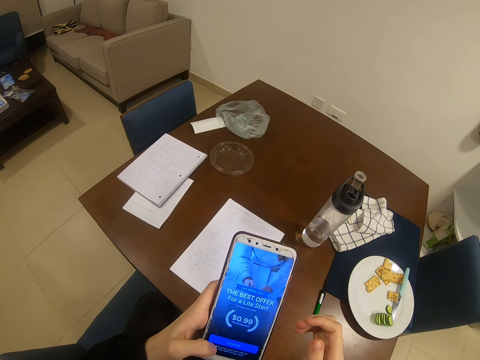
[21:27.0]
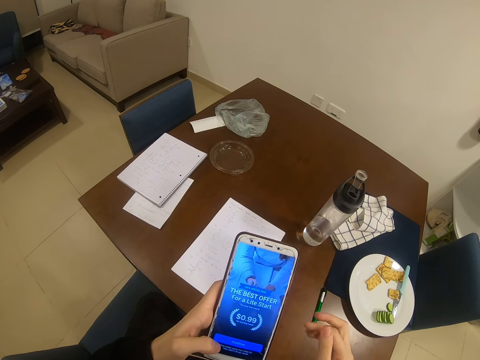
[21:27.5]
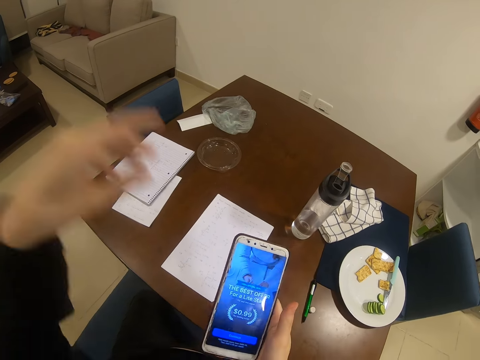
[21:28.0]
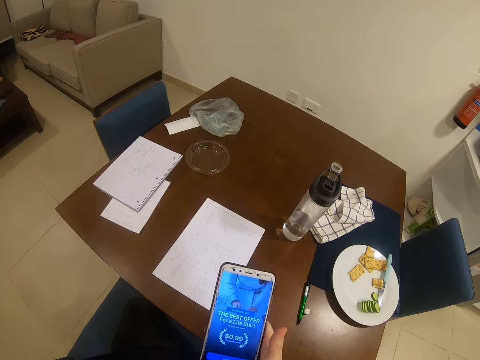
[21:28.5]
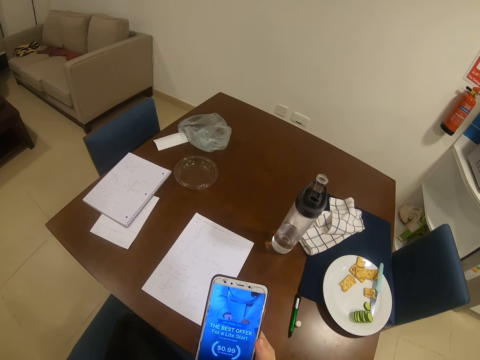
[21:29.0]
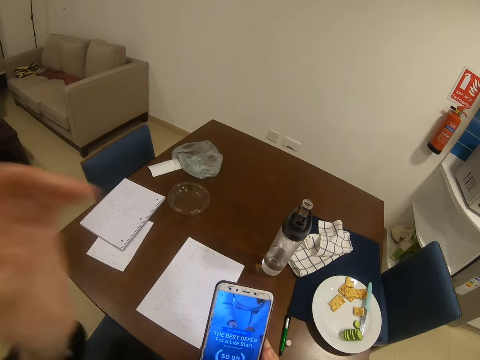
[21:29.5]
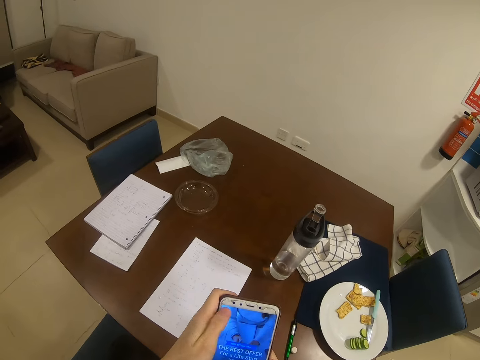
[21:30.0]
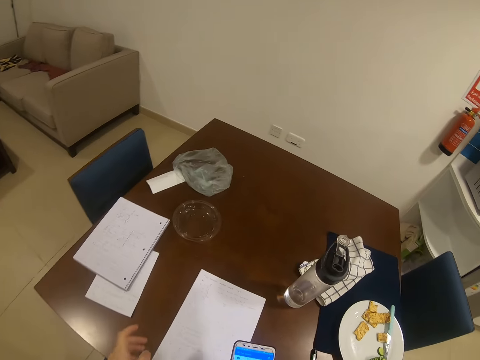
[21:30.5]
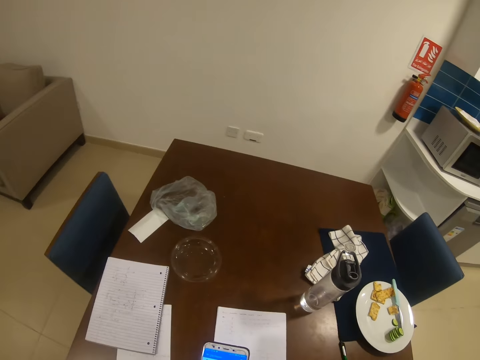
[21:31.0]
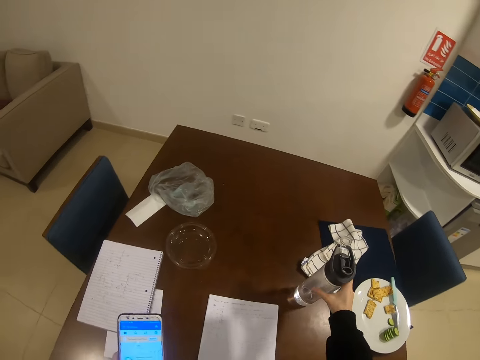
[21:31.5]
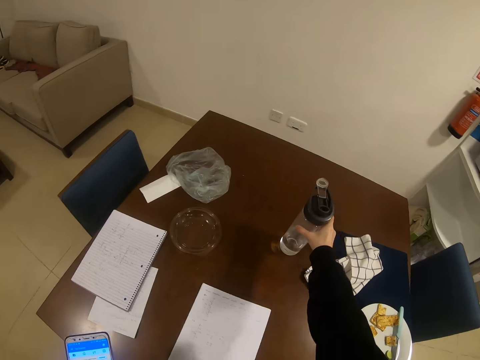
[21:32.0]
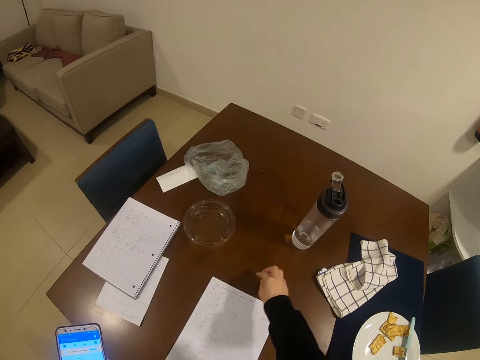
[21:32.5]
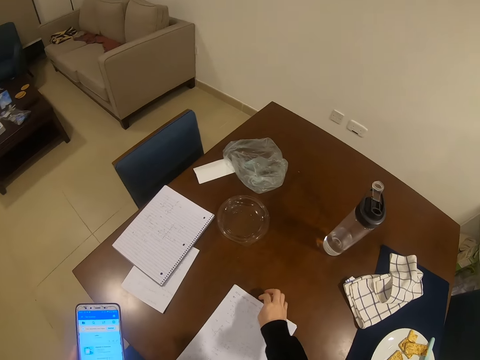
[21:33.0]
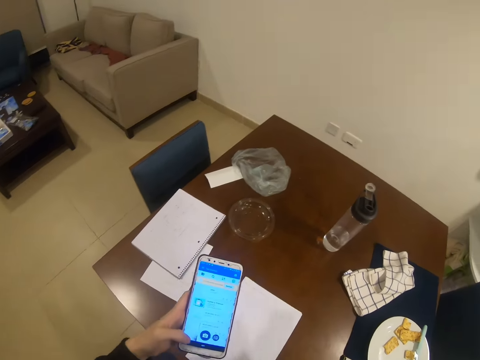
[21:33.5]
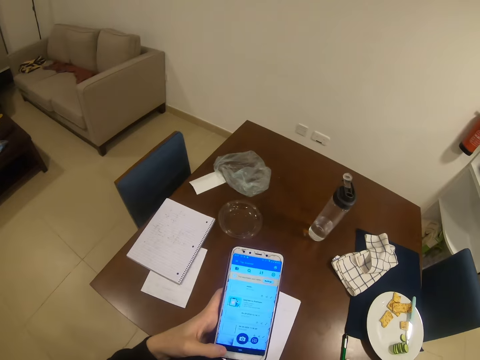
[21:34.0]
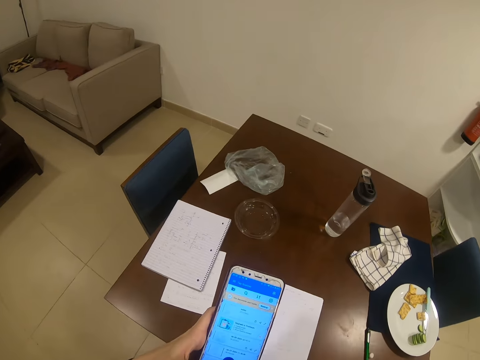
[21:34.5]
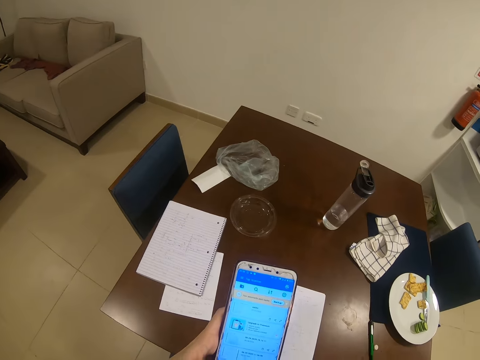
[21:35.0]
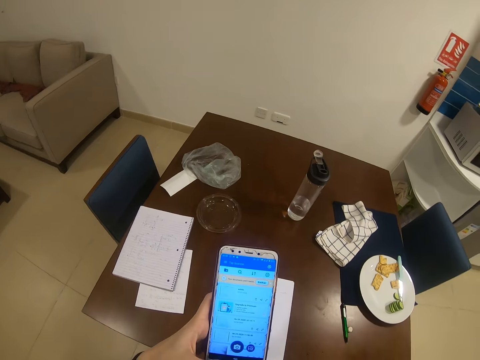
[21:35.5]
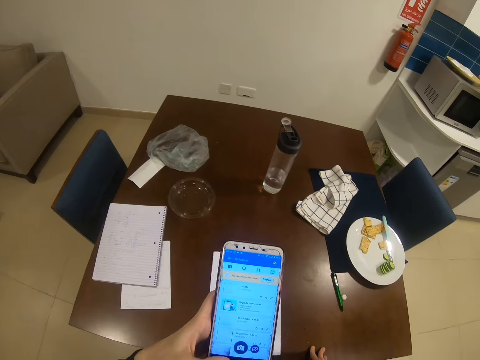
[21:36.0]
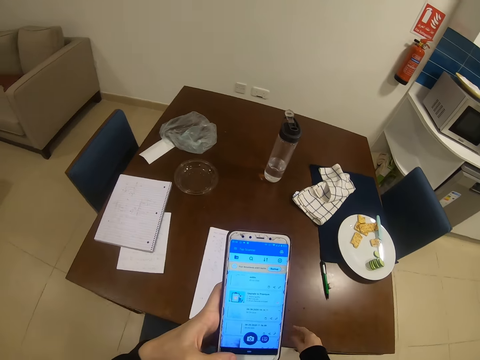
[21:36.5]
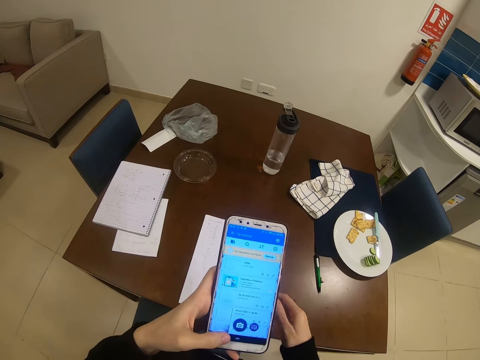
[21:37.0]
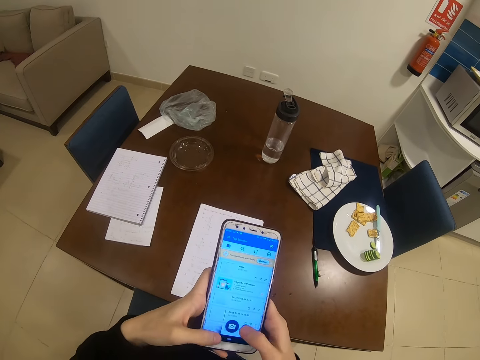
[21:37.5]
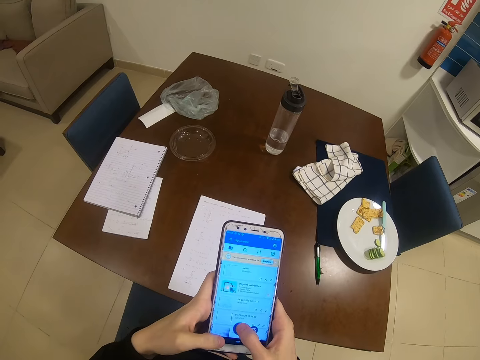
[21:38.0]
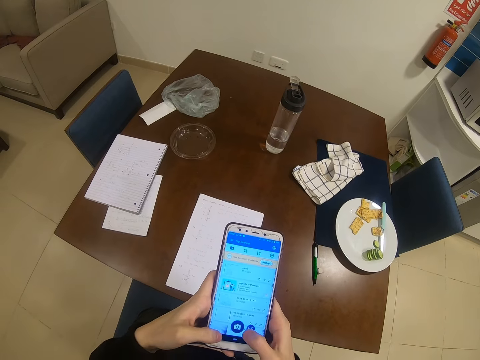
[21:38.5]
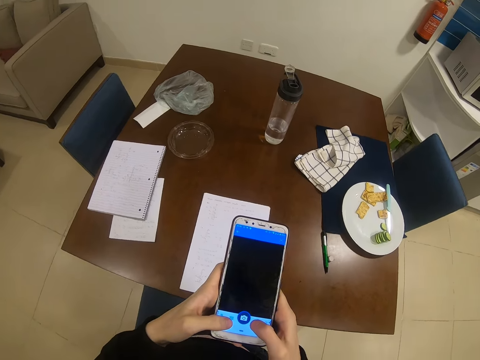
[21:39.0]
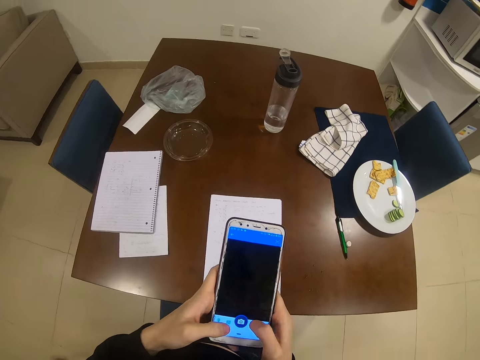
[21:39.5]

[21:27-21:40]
The camera wearer raises up the hand. They tap the phone screen. They move a water bottle around the table. They push a paper. They tap the phone screen.

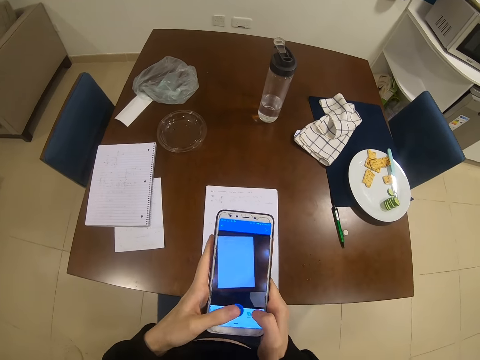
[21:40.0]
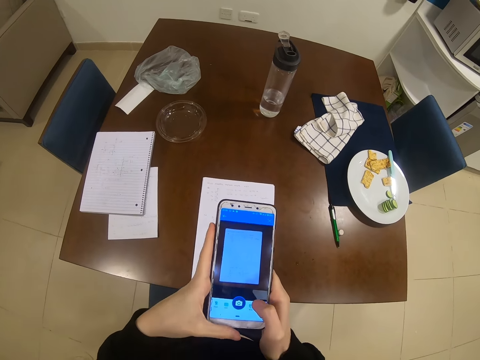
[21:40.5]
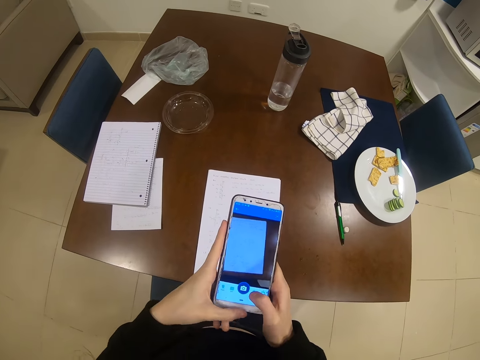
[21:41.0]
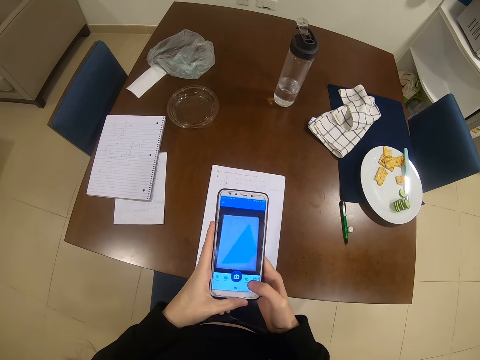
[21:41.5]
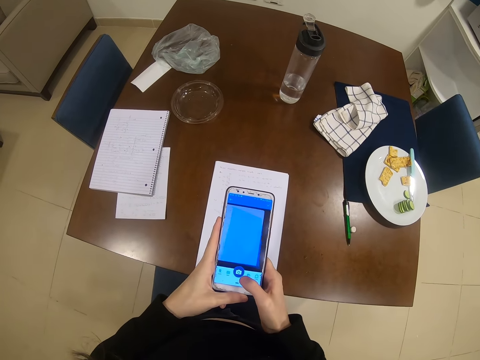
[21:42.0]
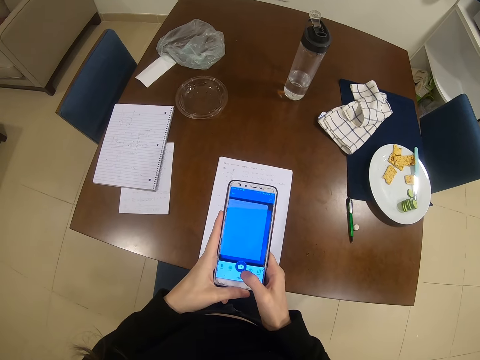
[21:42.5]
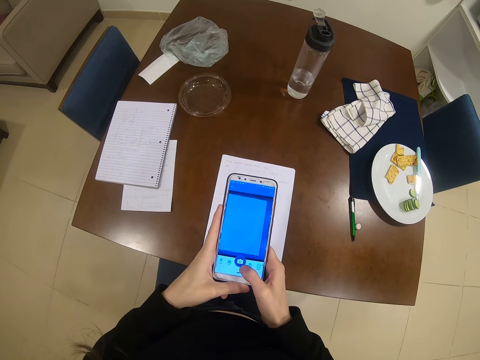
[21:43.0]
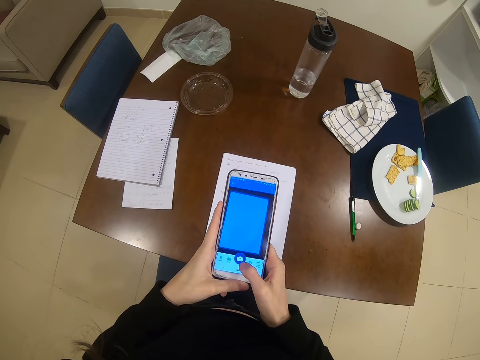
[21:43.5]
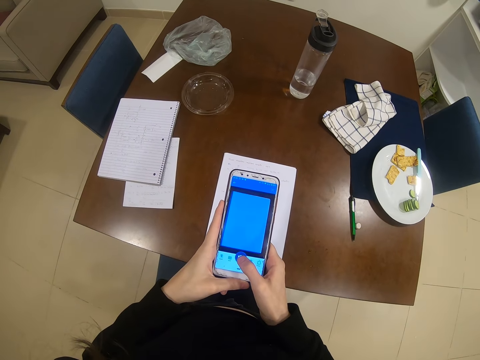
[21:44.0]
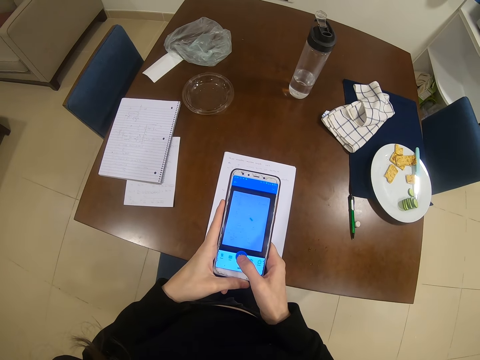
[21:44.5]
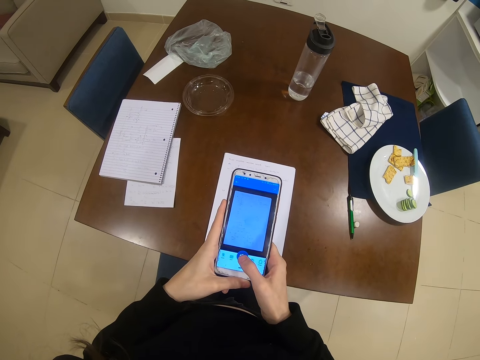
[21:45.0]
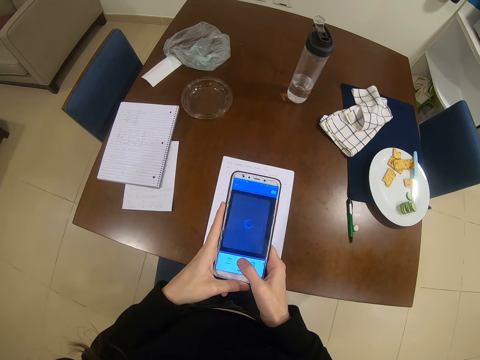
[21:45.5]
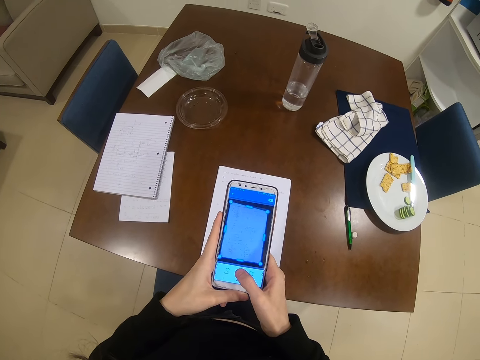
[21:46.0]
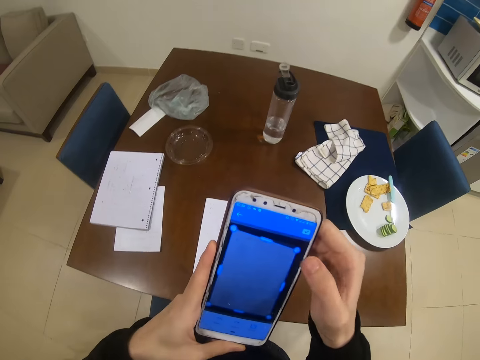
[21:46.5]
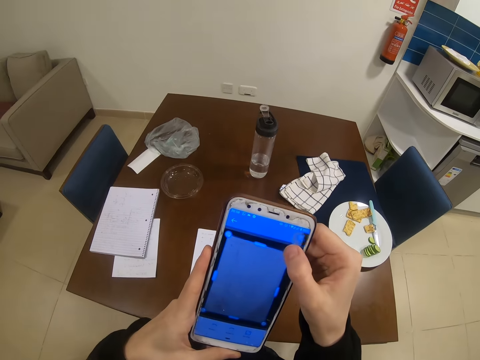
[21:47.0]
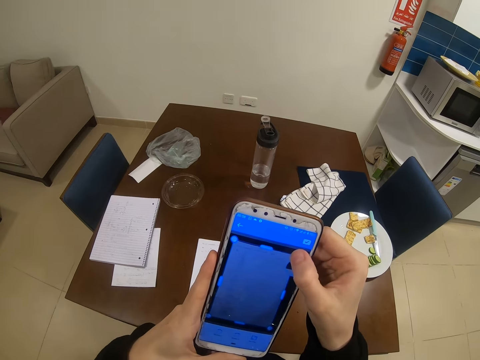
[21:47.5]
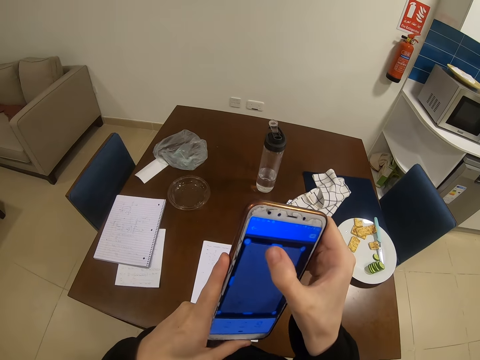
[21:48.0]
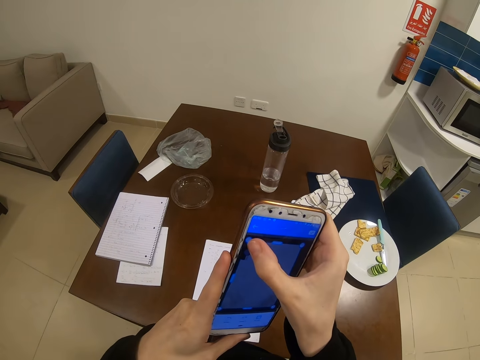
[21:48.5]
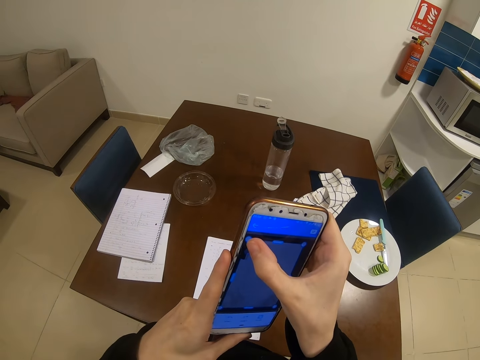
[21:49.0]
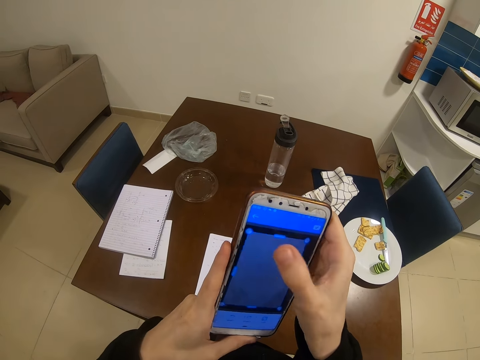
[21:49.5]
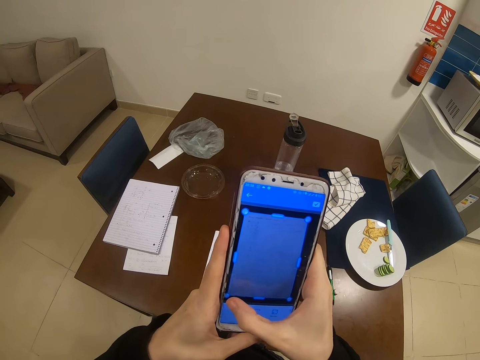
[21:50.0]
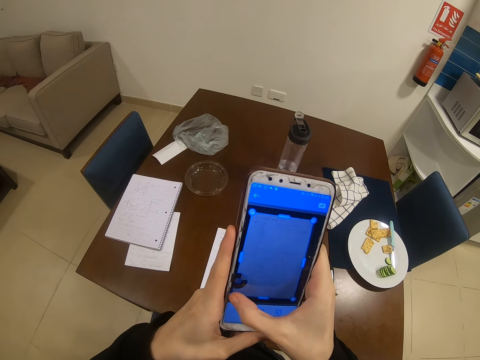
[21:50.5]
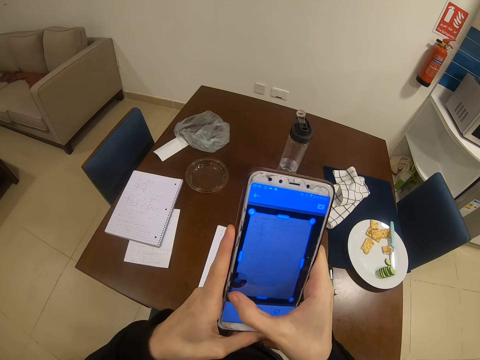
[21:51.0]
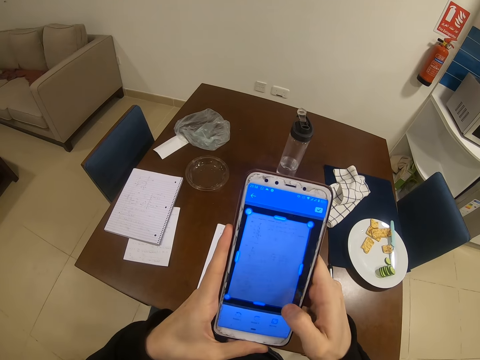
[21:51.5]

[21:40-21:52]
The camera wearer takes a photo of the paper. They tap the phone screen.

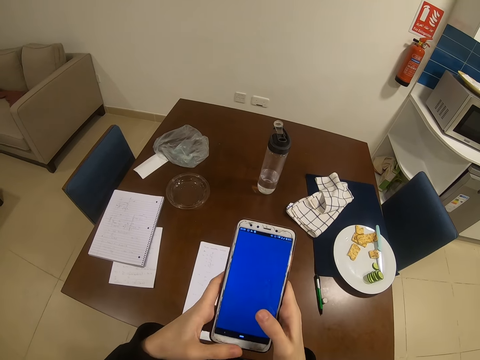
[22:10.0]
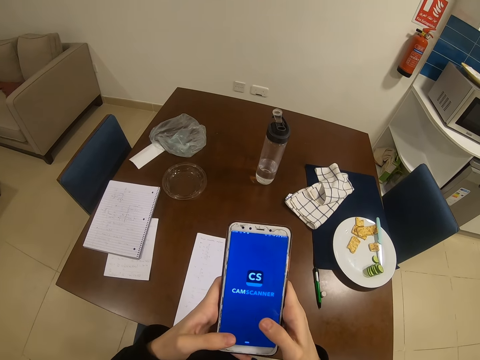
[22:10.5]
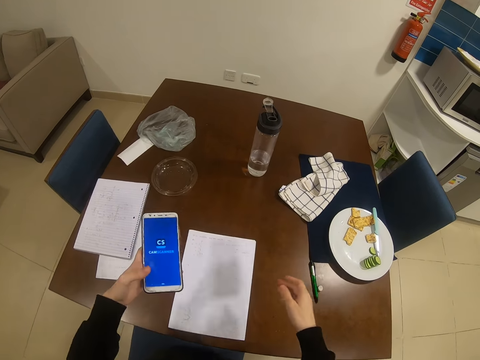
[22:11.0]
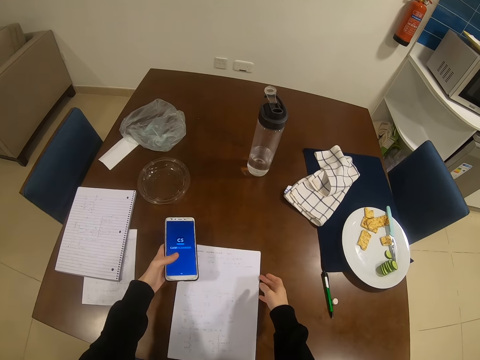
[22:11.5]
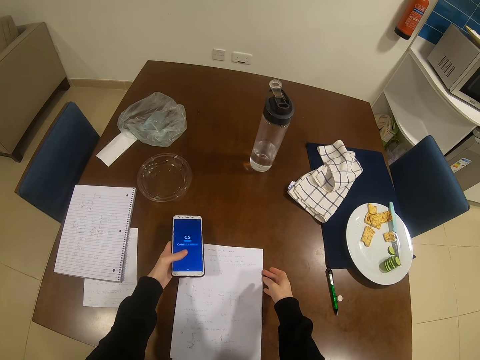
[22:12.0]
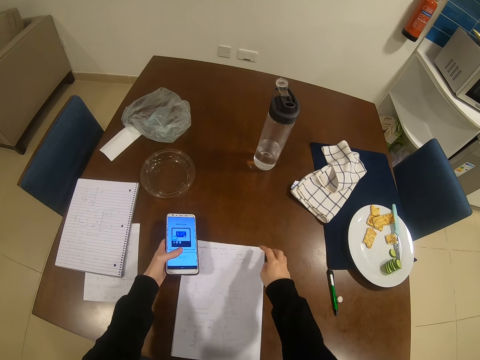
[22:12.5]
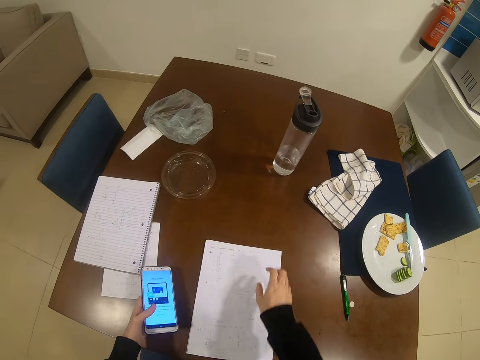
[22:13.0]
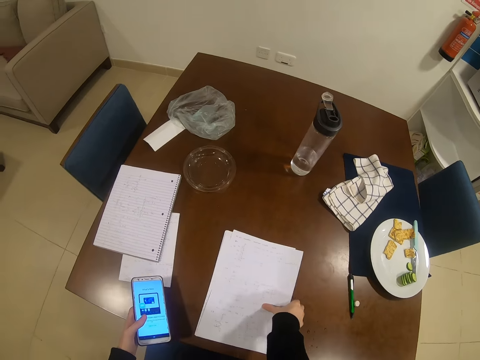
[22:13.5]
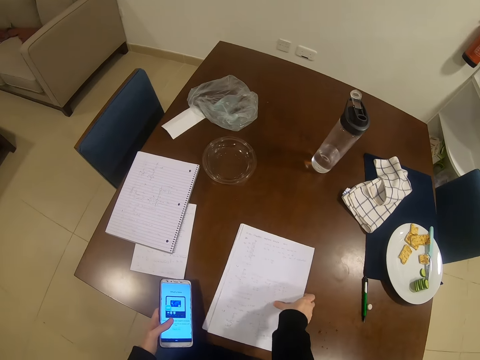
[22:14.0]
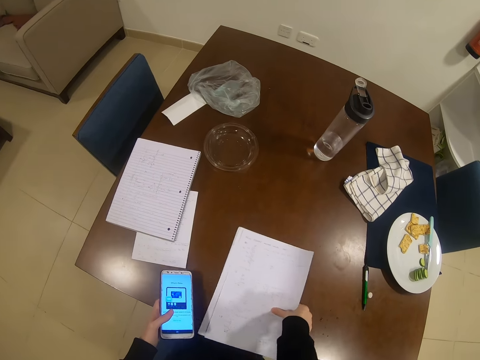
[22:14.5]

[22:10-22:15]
The camera wearer aligns the papers. They pick up the papers from the table. They move the papers.
